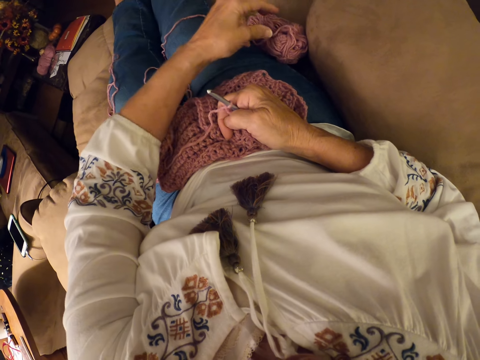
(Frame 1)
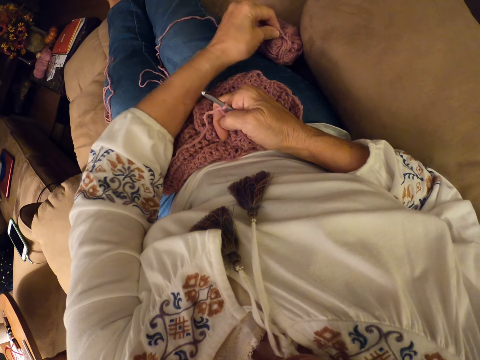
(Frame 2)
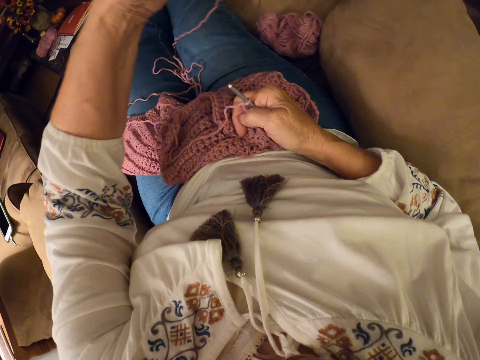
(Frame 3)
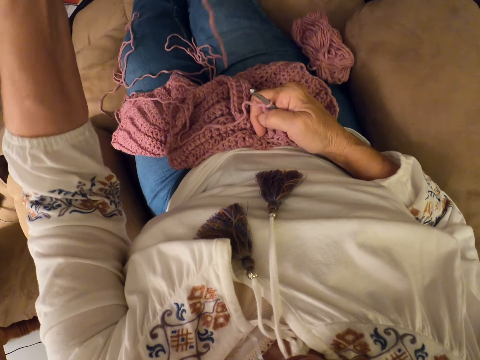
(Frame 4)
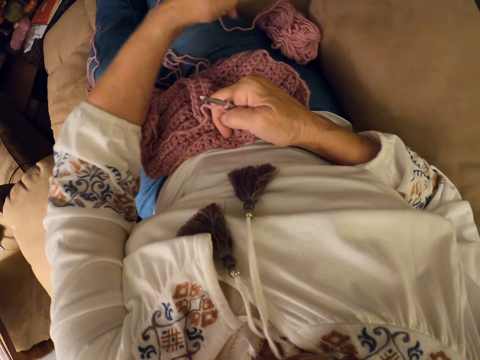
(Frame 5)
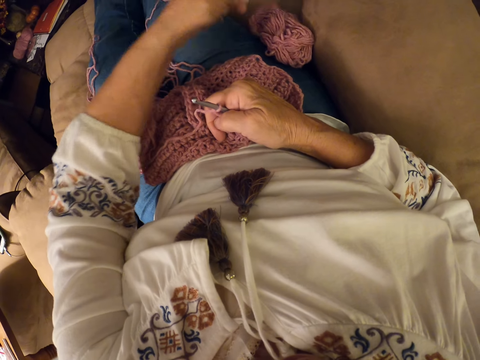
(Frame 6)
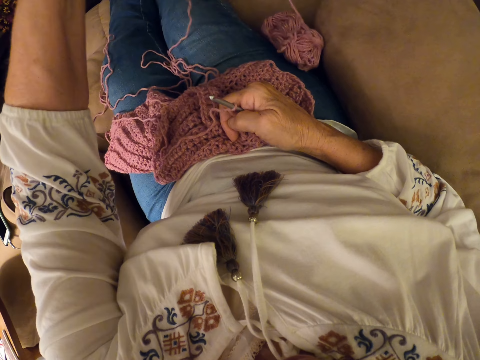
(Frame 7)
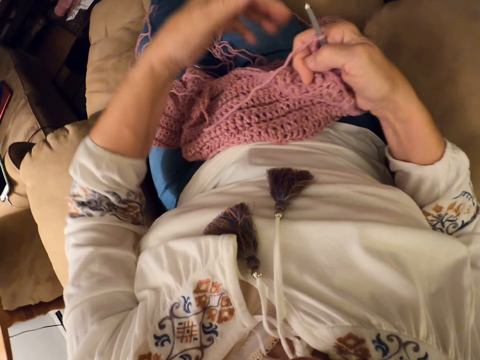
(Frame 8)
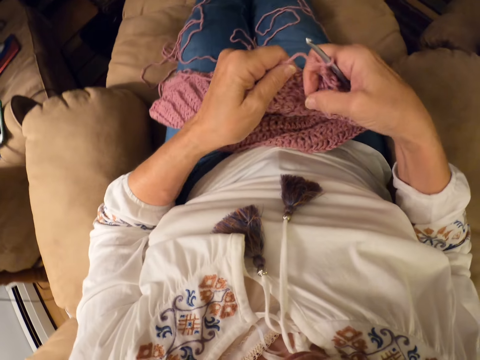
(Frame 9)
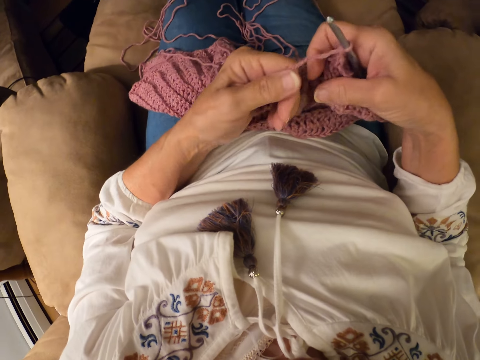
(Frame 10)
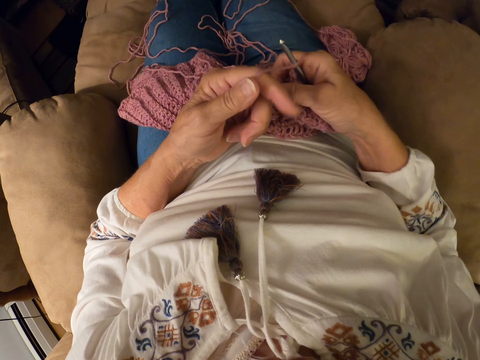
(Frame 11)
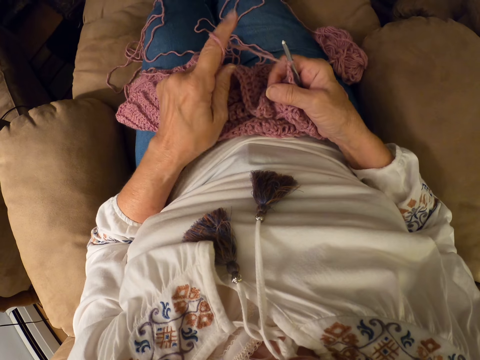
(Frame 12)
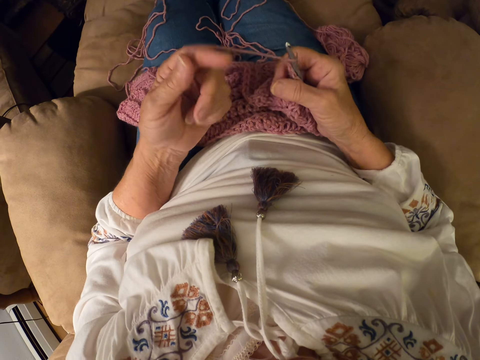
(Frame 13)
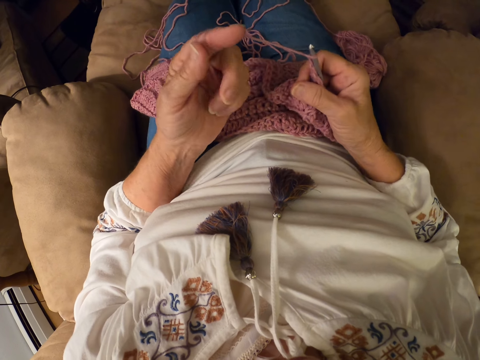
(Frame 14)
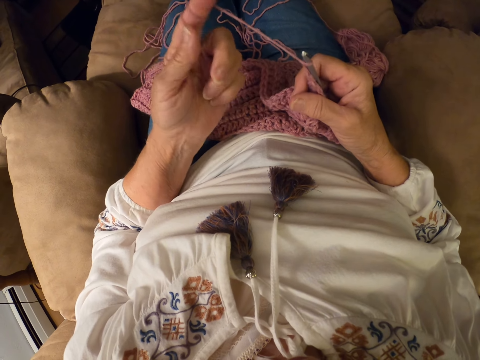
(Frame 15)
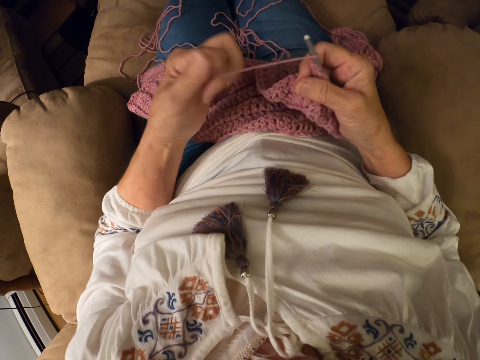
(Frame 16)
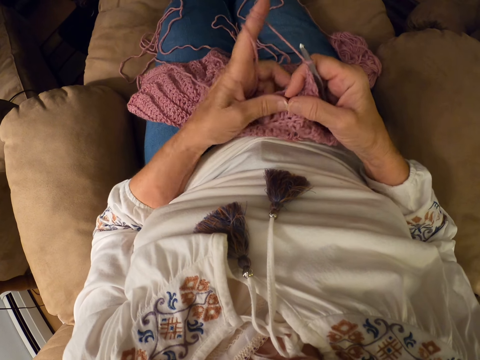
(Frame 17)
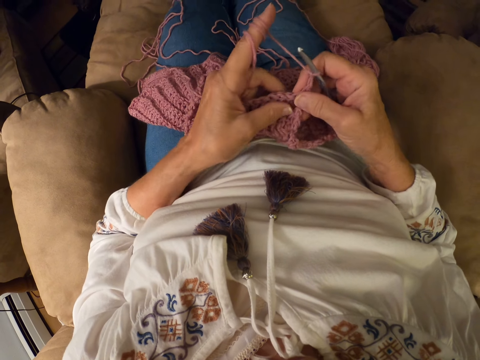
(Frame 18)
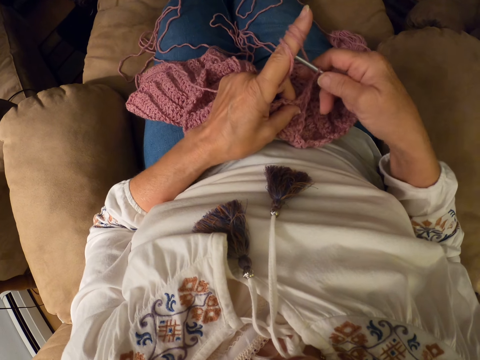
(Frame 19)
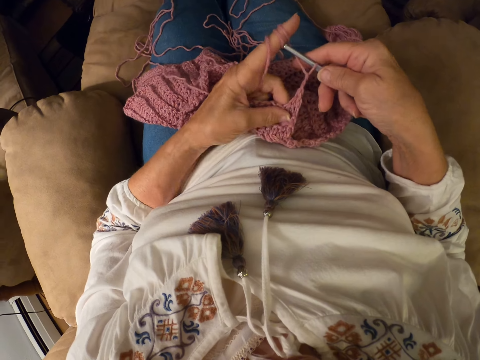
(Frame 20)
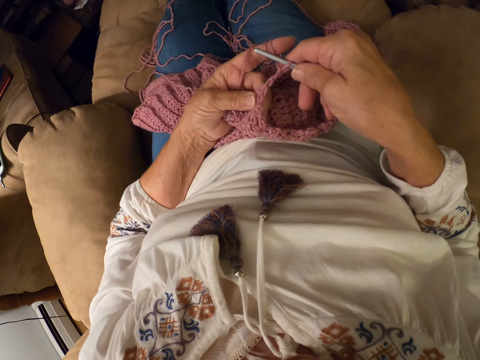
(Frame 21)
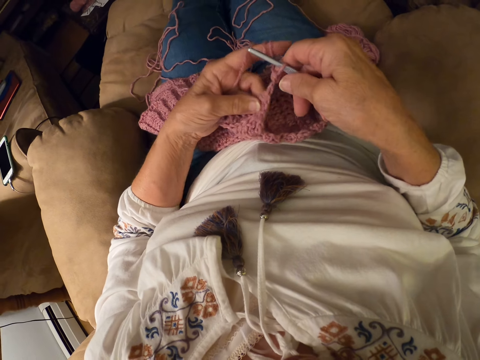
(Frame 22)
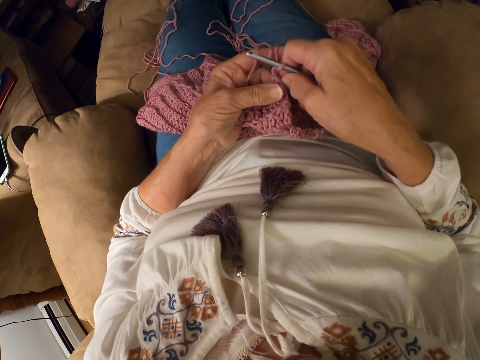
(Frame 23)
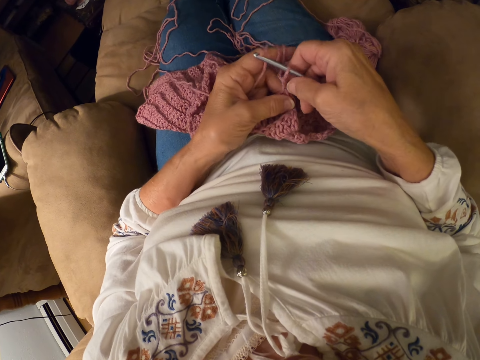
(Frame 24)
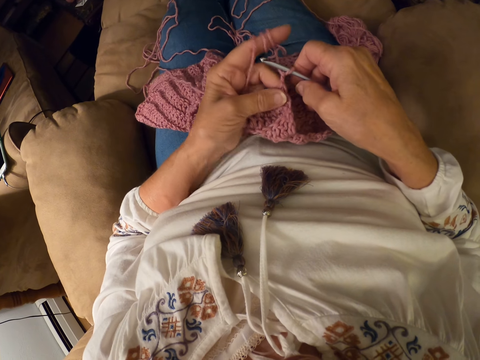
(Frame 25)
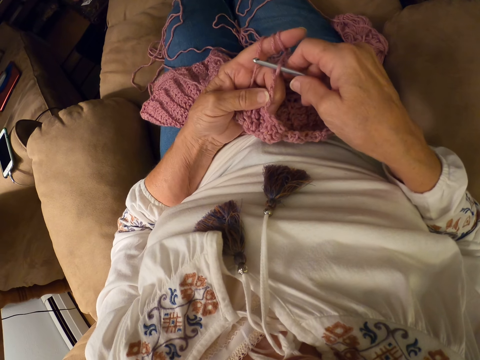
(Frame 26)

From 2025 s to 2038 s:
The camera wearer rolls the yarn with her left index finger. She prepares a woolen garment.

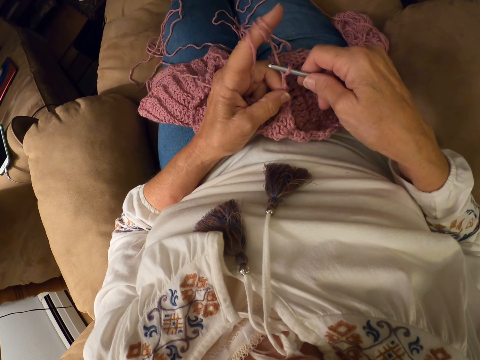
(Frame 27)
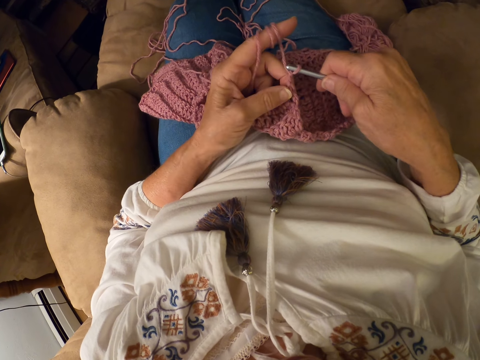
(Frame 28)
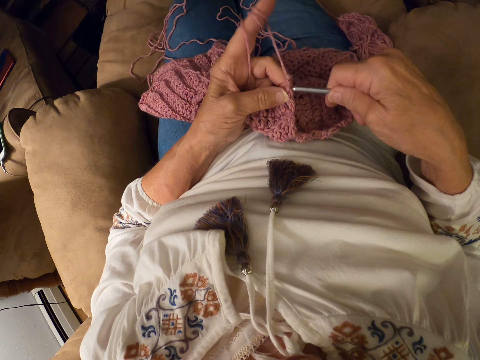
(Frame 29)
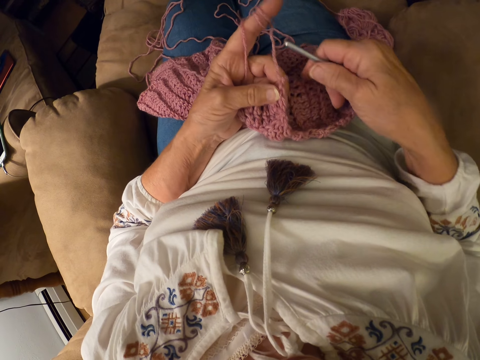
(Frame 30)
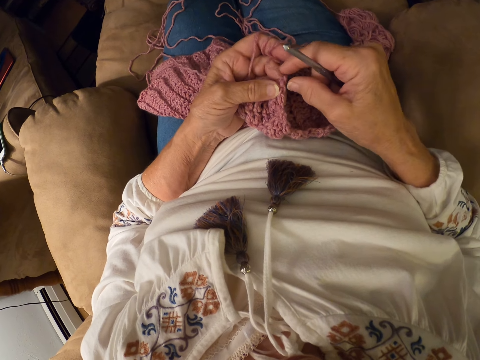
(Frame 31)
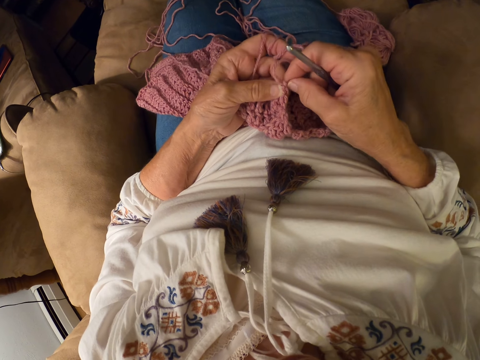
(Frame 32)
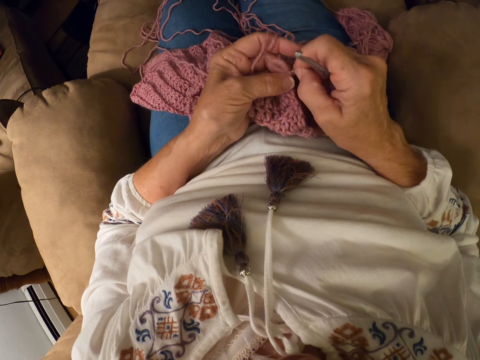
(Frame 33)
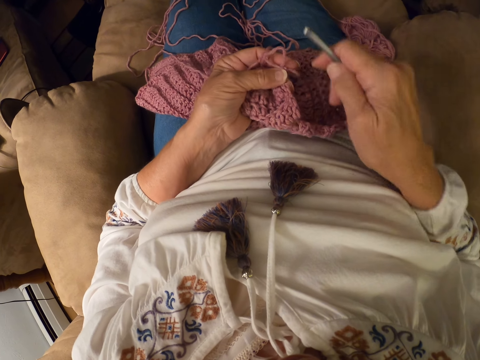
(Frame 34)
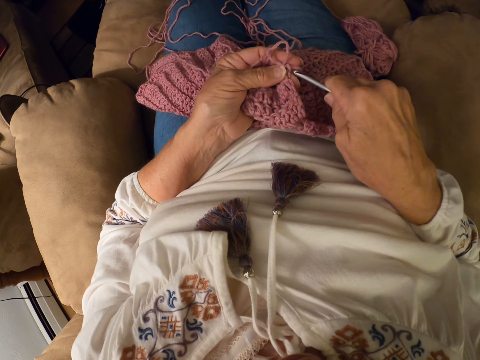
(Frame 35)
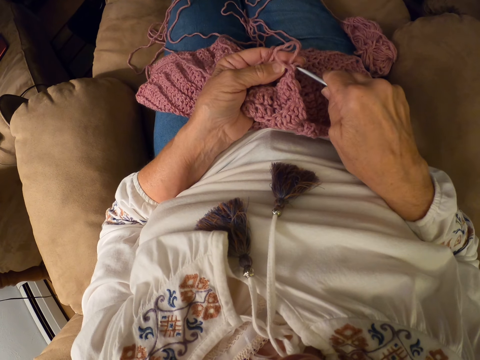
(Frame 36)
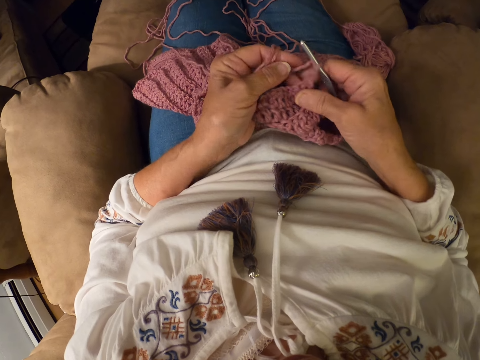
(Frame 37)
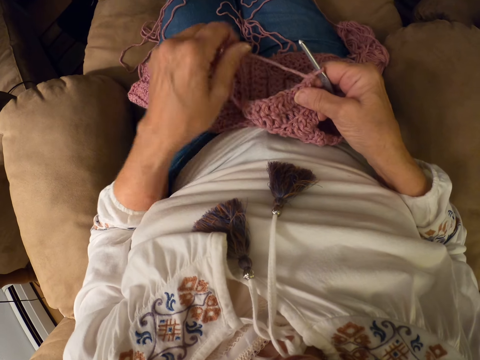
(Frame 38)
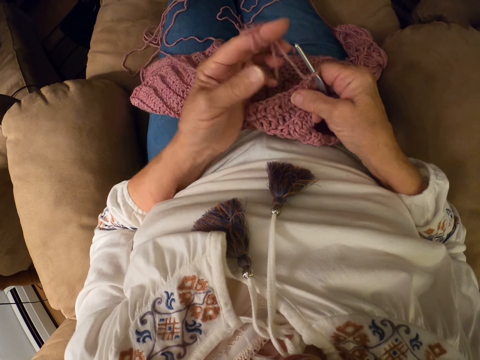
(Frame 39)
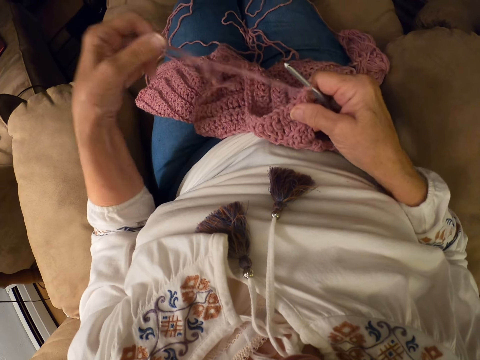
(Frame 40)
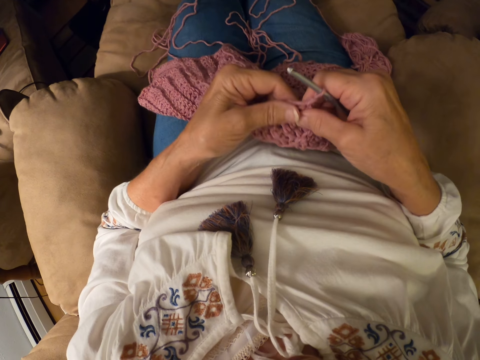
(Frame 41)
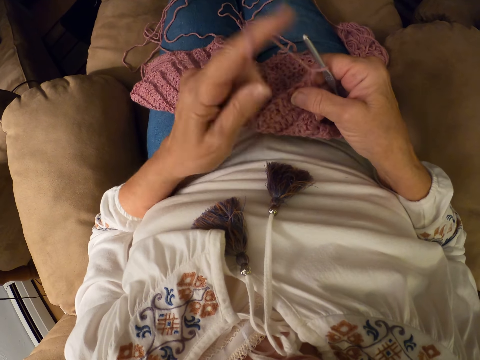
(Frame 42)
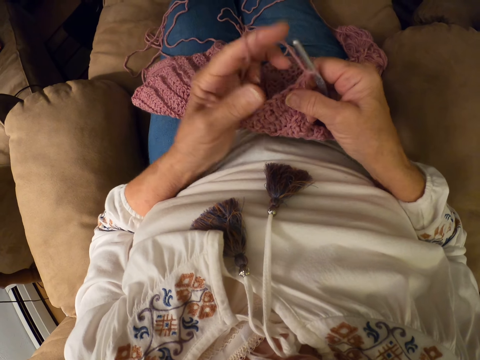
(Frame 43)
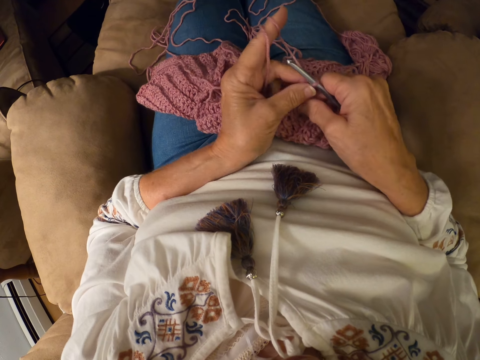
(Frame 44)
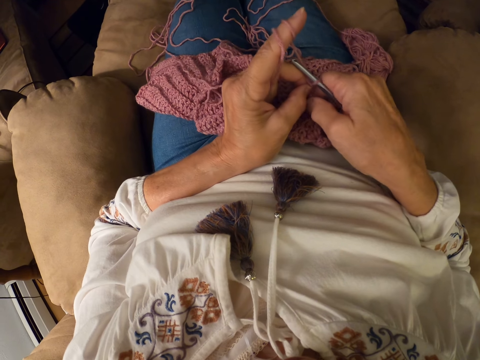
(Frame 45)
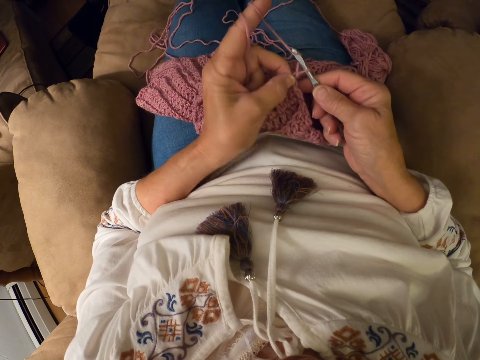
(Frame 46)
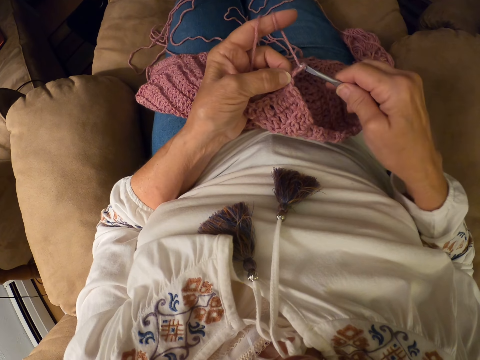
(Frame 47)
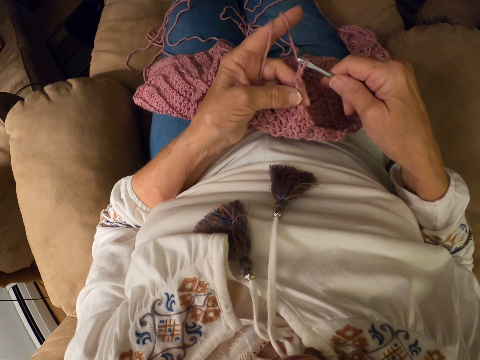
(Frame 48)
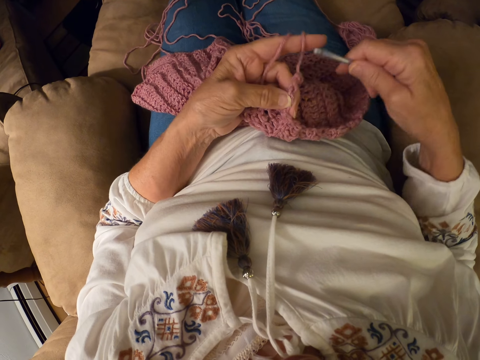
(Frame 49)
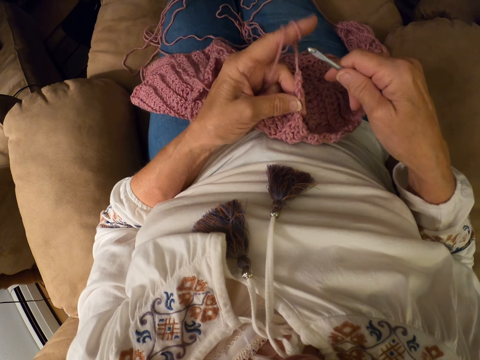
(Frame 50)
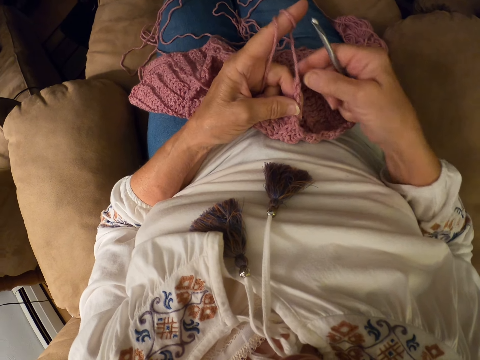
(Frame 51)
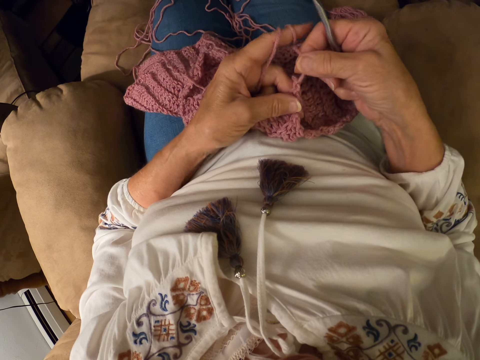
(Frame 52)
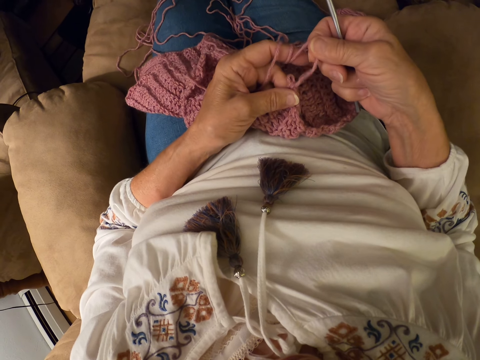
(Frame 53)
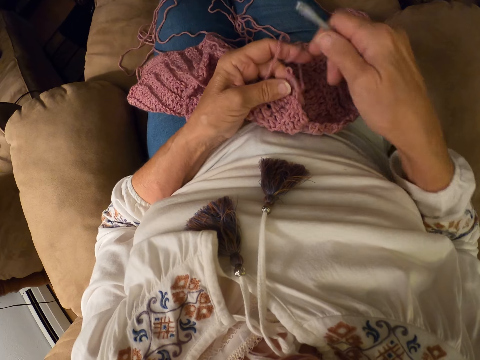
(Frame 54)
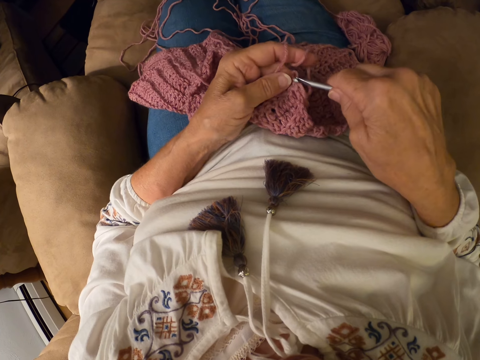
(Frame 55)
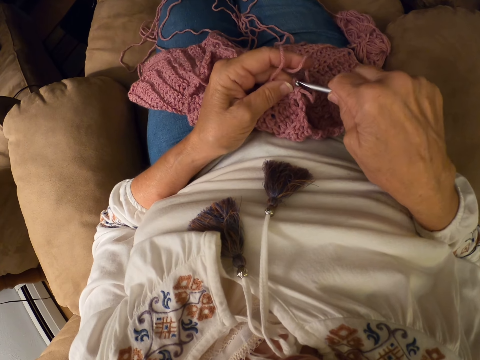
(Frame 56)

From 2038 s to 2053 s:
The camera wearer untangles the yarn with her hand. She puts a knitting needle through the woolen garment. She rolls the yarn or wool thread with her left index finger. She knits. She crochets the yarn with the crochet hook. She removes the knitting needle from the woolen garment. She untangles the yarn with her hand. She holds the wool thread. She puts the knitting needle through the woolen garment.
